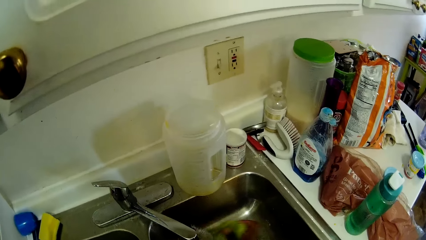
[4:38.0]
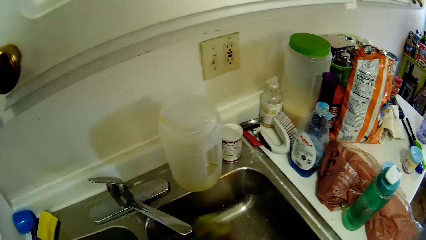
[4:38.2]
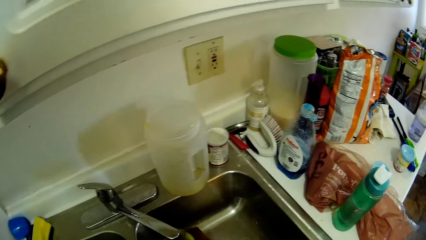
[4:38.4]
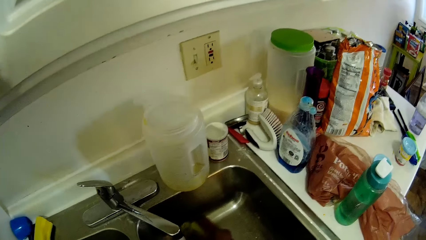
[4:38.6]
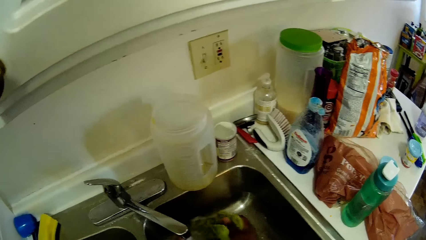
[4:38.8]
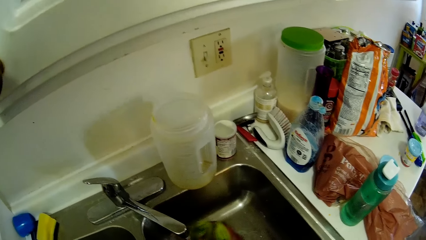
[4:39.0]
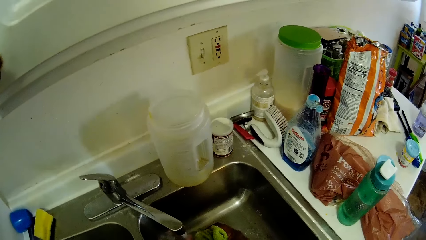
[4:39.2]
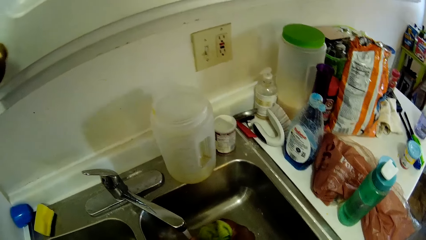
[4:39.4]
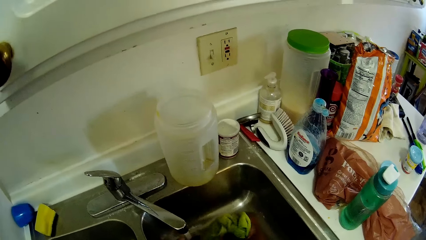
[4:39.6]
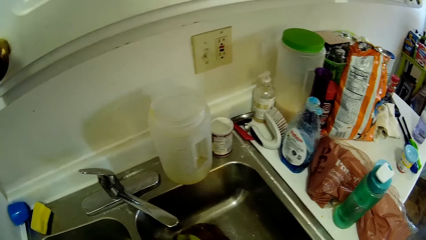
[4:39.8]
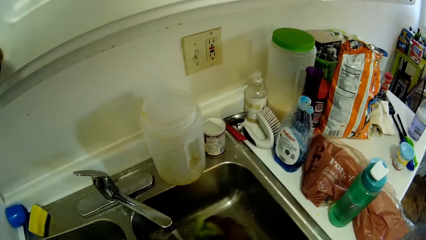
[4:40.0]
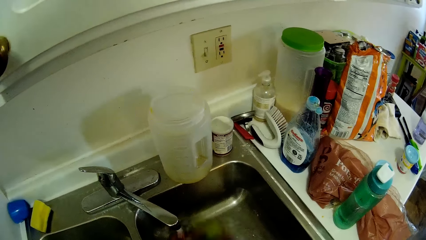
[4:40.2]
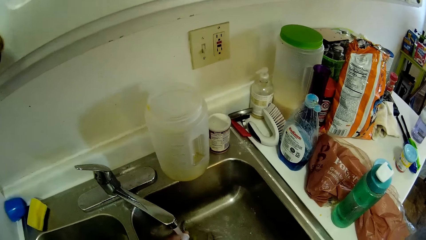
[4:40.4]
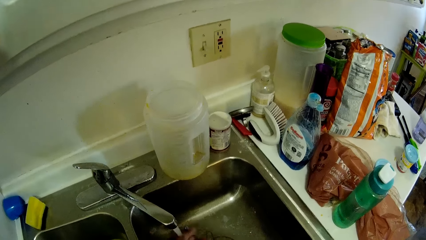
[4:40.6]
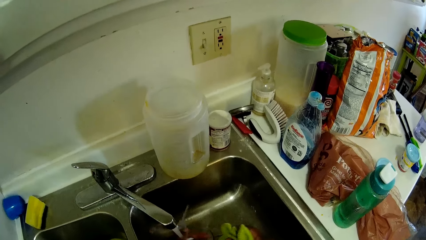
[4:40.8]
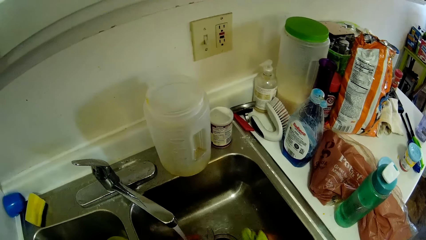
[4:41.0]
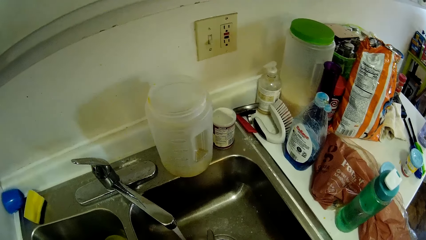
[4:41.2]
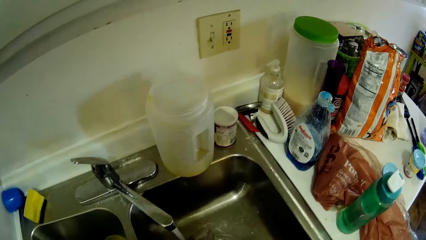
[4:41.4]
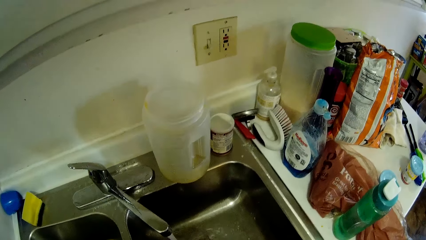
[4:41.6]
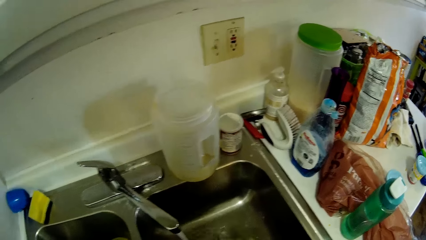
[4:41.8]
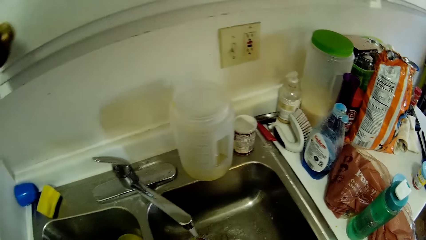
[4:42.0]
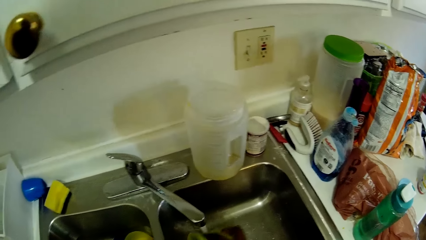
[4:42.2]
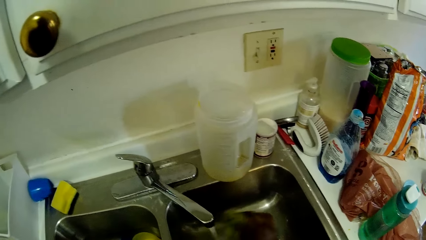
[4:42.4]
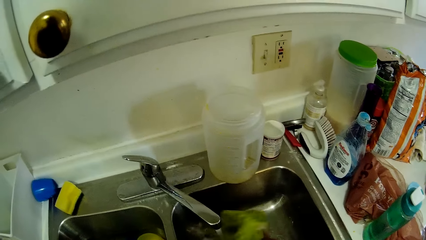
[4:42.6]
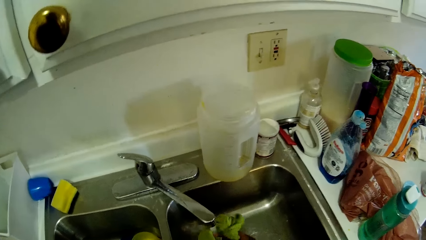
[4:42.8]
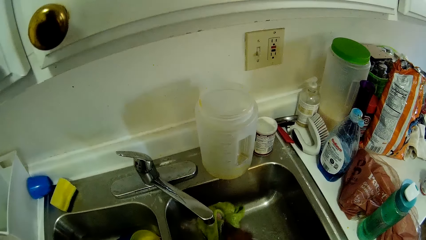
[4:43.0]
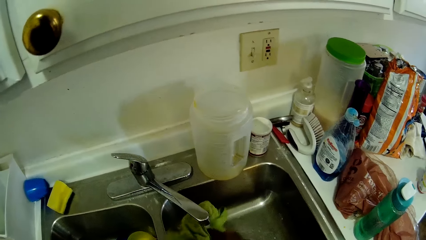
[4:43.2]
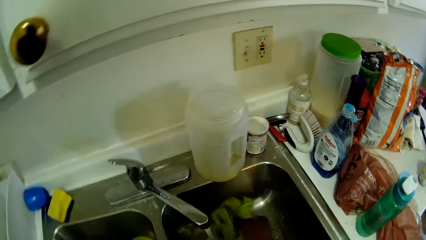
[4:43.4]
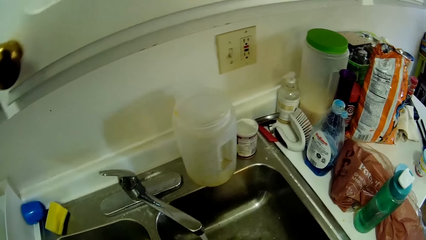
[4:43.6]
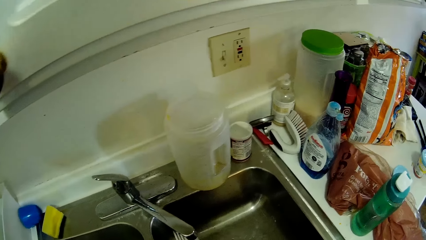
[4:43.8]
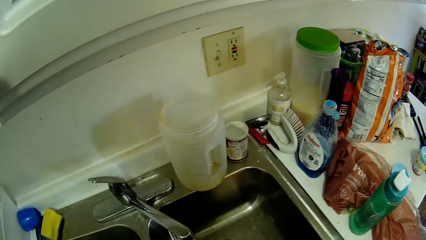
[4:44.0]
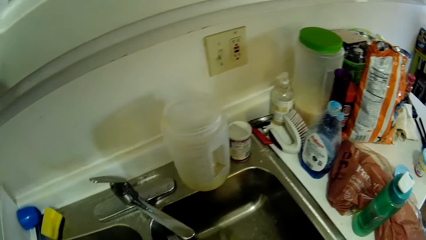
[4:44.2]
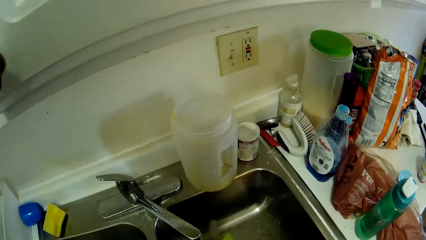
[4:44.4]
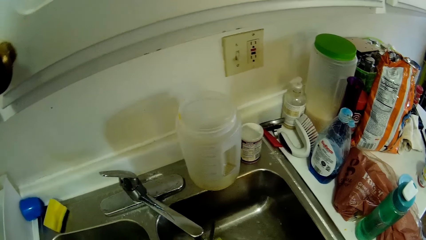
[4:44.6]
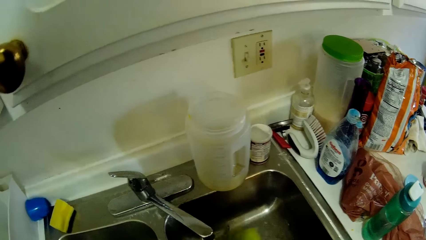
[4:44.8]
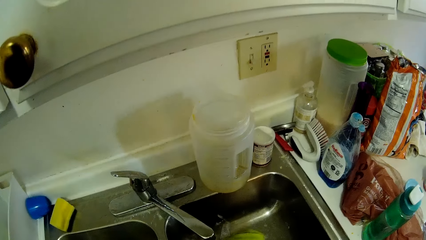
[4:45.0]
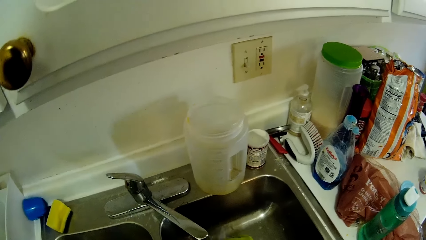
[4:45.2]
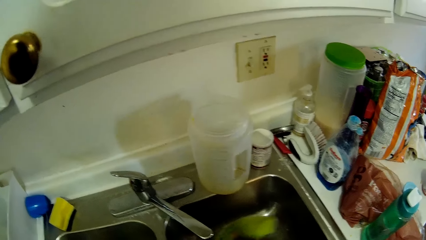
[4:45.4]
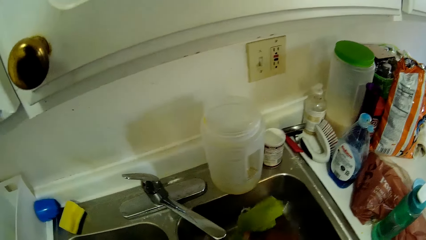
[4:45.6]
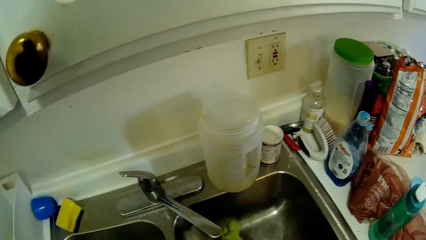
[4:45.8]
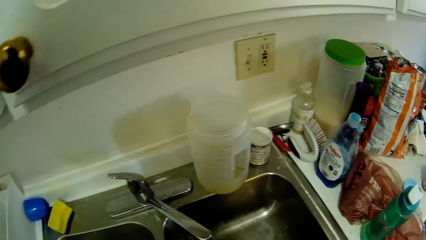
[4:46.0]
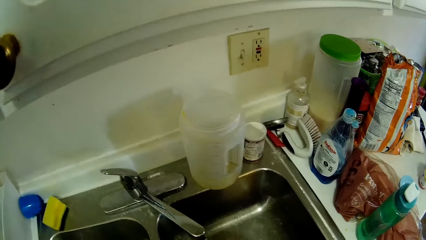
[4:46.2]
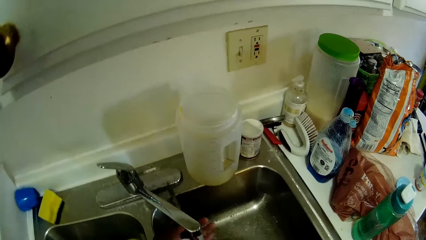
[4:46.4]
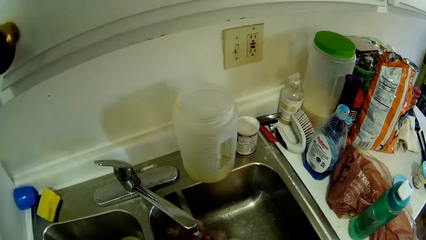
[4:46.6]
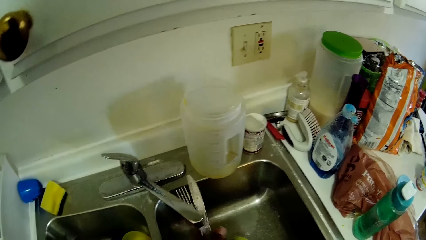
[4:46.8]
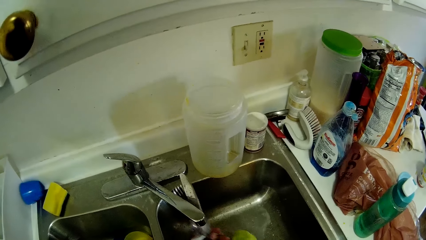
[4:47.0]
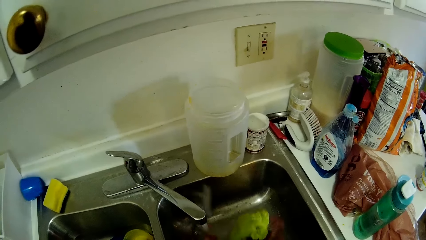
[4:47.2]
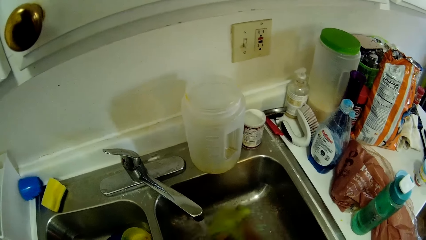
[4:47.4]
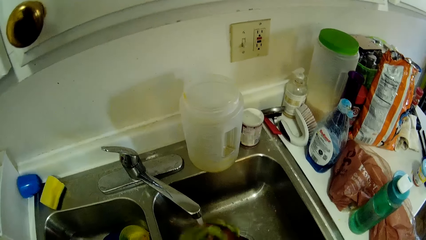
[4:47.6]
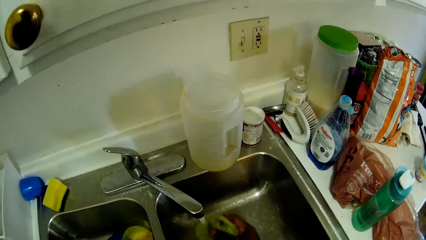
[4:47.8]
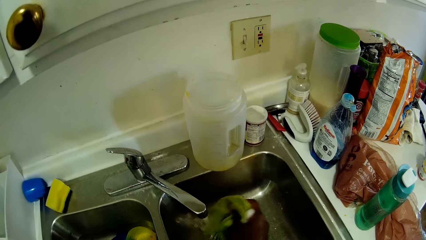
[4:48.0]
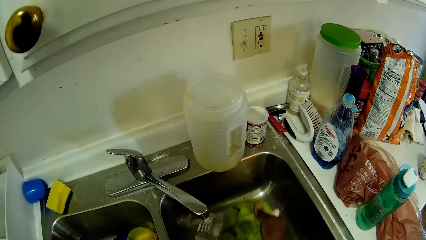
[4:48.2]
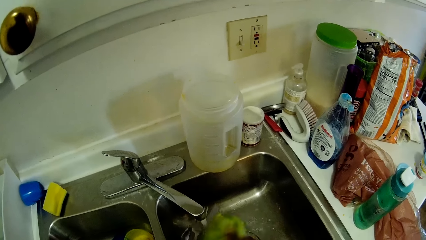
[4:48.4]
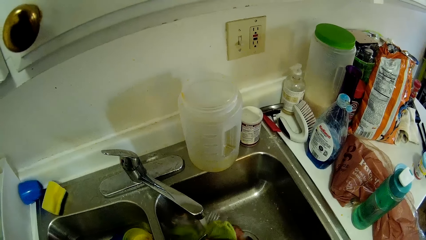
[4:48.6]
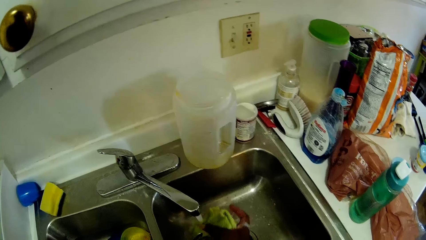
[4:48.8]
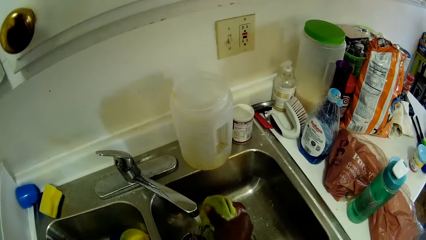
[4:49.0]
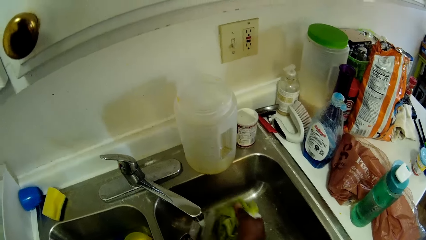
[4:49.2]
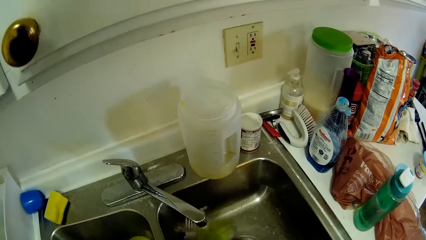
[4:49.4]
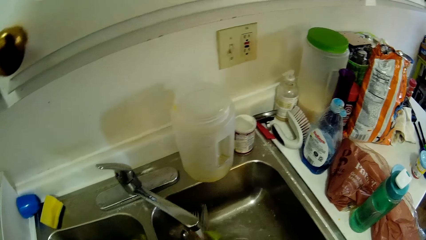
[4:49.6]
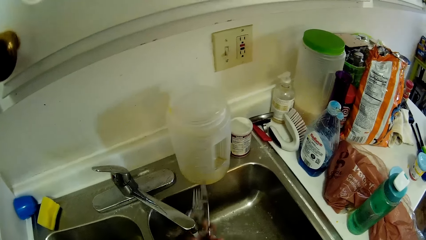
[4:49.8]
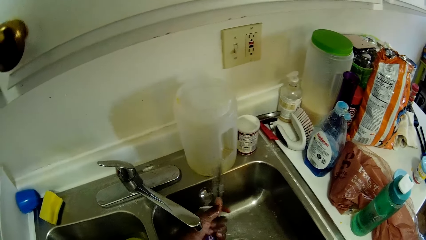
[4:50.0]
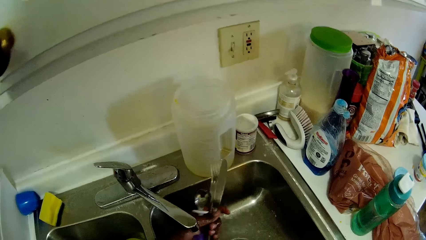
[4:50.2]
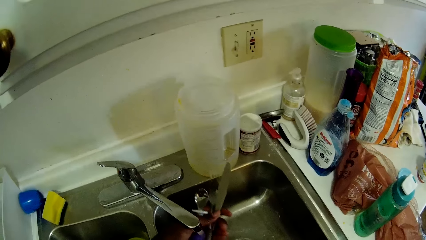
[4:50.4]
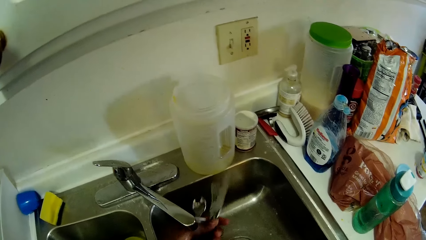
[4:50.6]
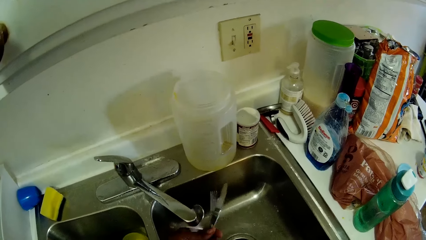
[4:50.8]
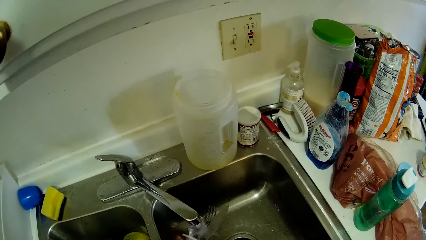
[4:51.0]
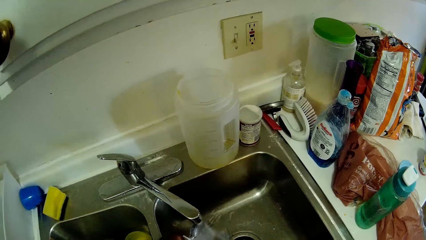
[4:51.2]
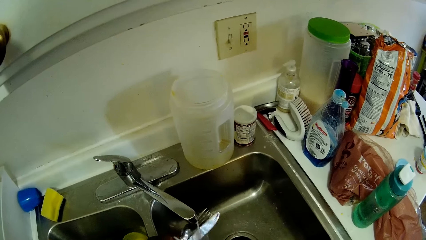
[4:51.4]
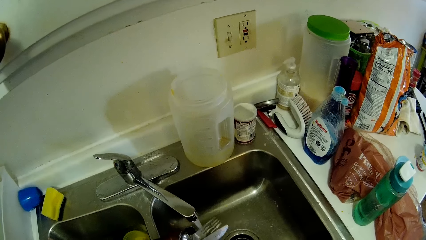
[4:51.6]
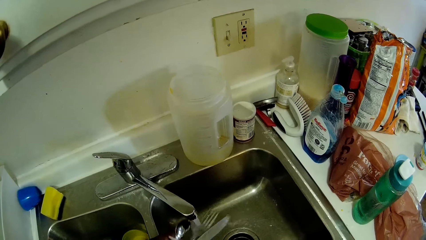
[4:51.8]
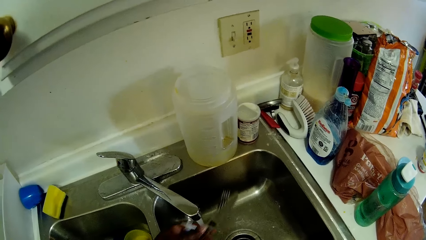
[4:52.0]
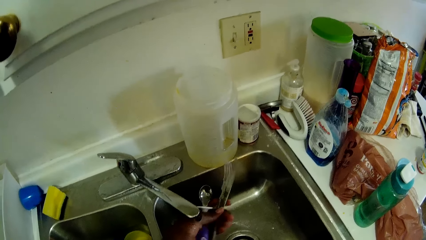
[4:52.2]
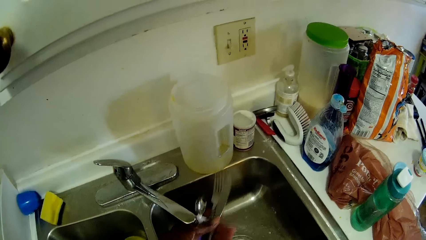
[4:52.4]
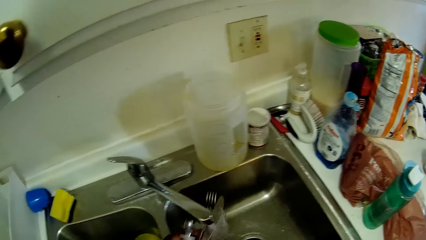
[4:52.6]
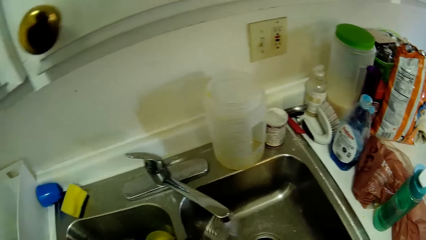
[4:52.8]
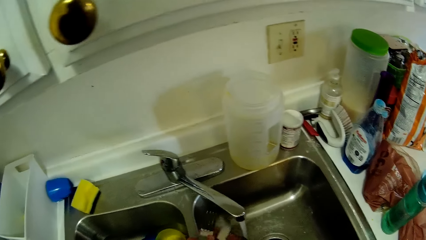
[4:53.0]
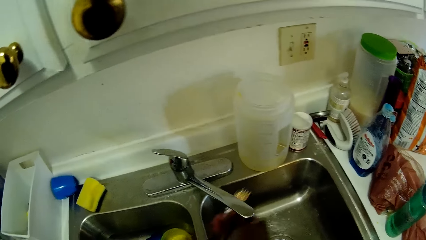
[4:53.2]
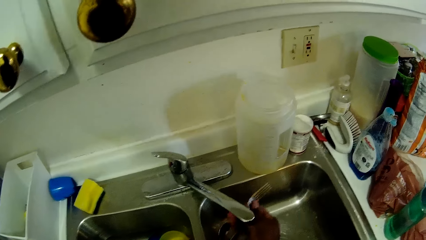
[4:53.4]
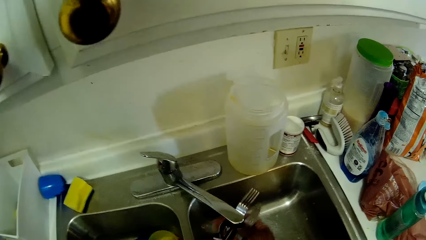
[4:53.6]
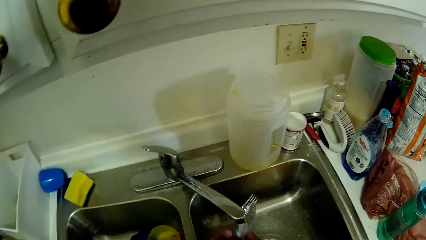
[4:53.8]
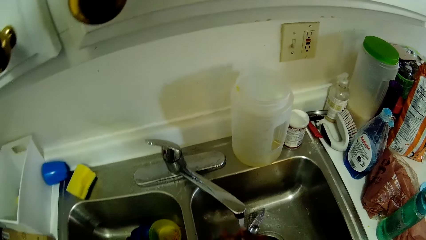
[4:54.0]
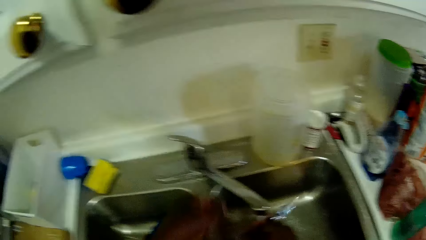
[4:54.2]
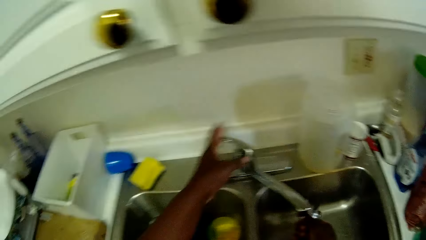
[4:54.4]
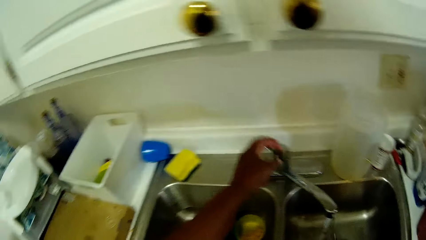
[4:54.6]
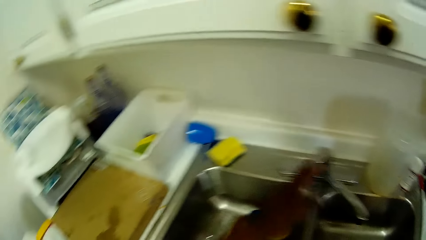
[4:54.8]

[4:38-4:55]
The camera wearer washes the spoon in her left hand with the sponge in her left hand in the right side of the sink. She washes the fork in her left hand with the sponge in her left hand in the right side of the sink. She washes a knife in her left hand with the sponge in her left hand in the right side of the sink. She rinses the metal spoon, fork and knife in the sink with her left hand. She passes the metal spoon, fork and knife to her right hand.
